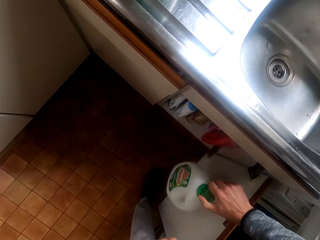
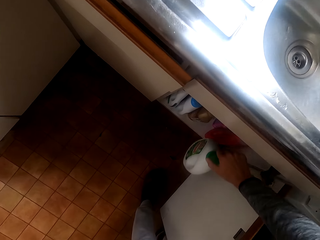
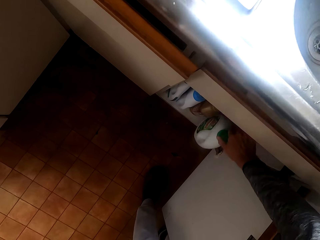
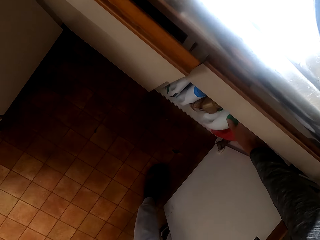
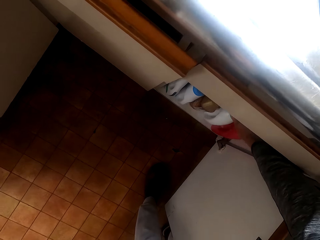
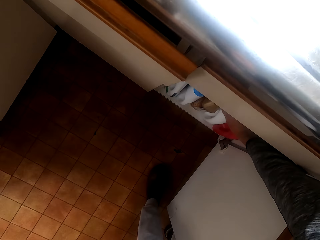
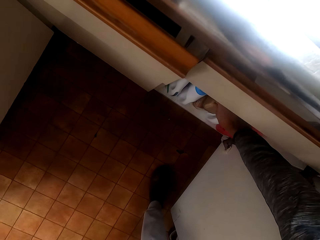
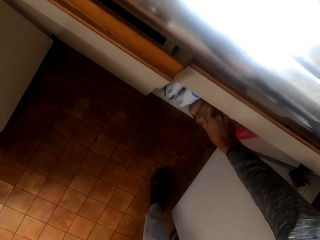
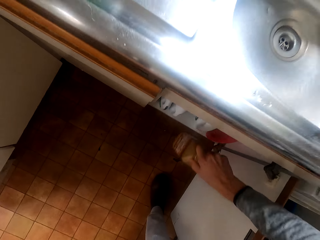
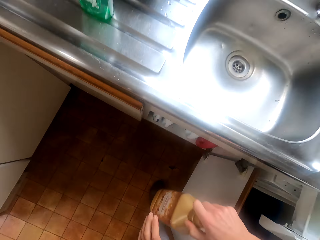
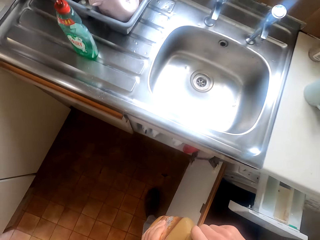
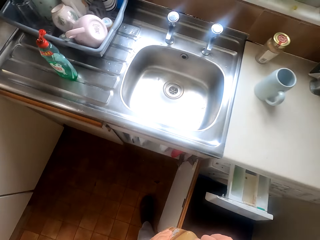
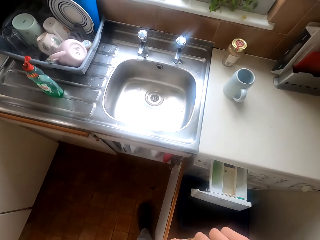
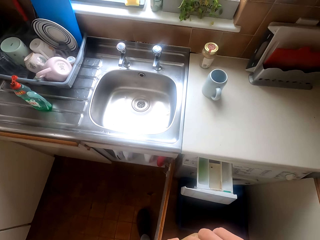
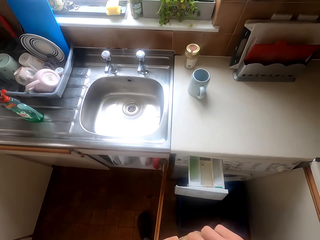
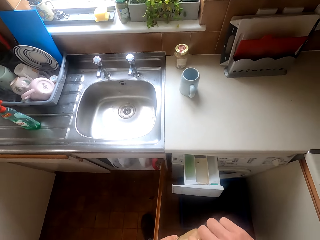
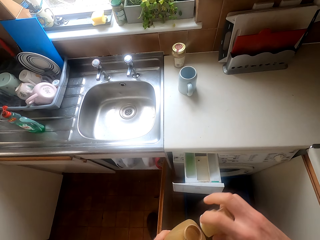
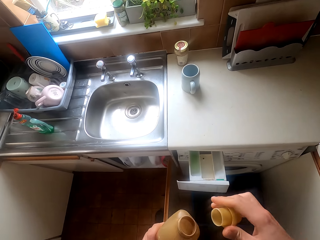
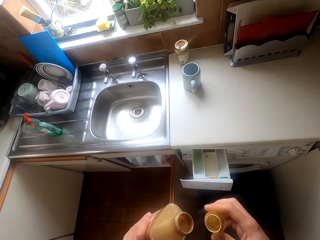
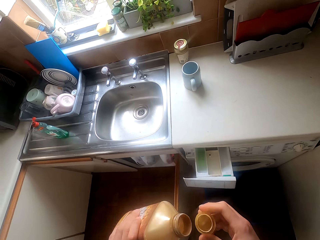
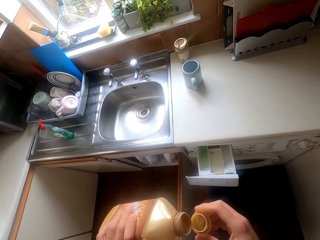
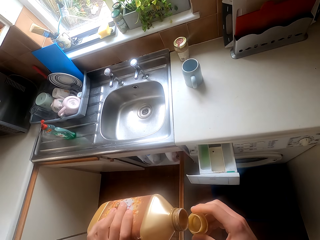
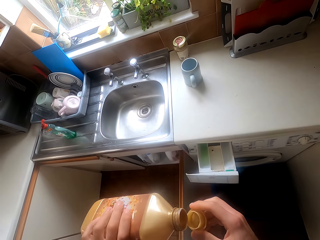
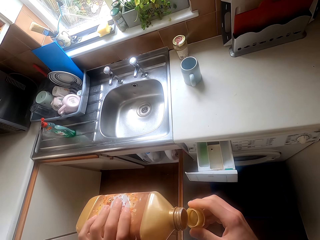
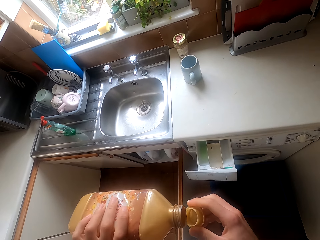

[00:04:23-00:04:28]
The camera wearer puts the detergent bottle in the cabinet. They pick the detergent bottle from the cabinet.

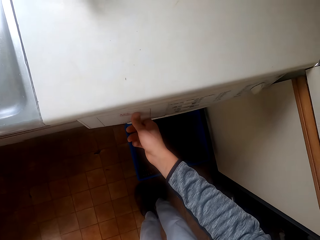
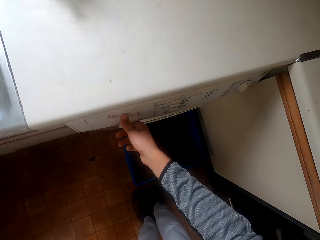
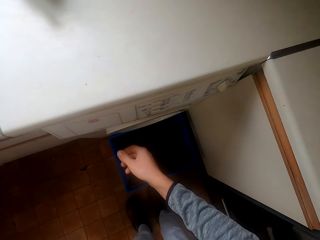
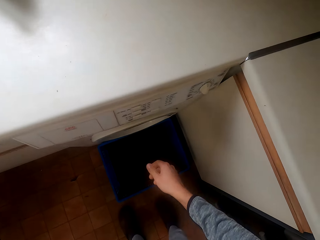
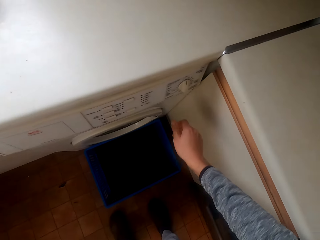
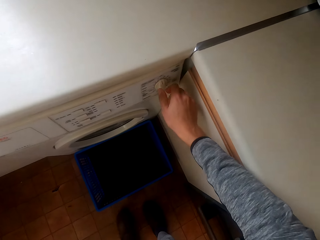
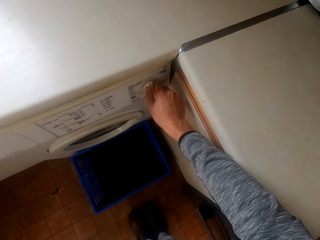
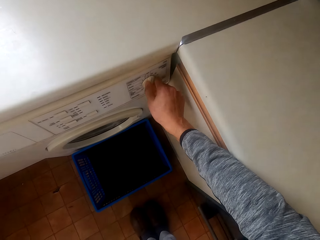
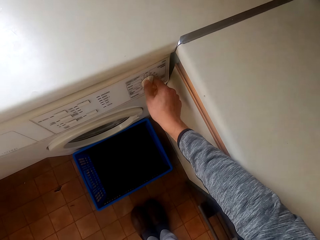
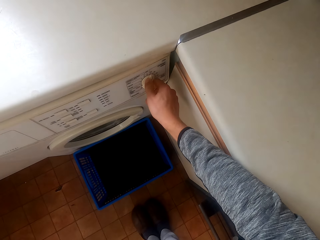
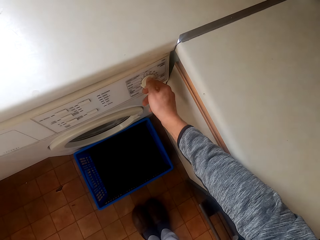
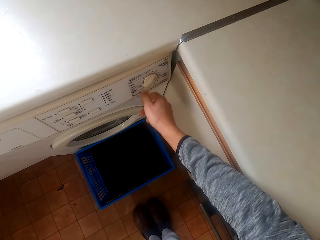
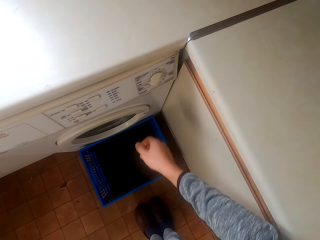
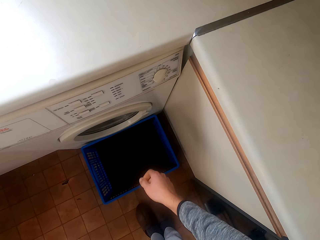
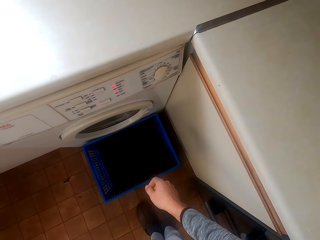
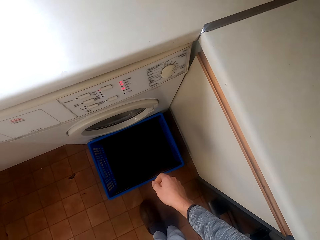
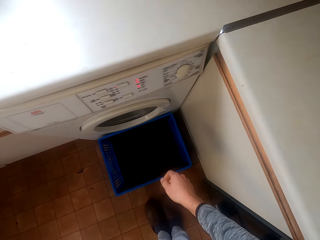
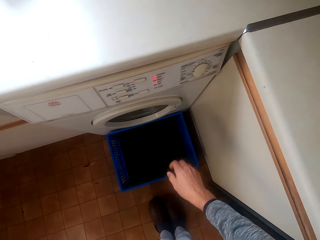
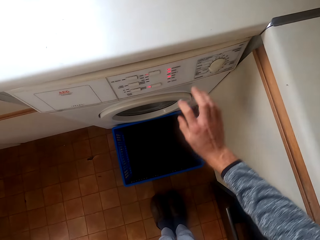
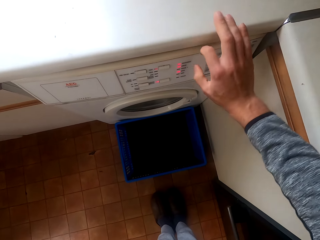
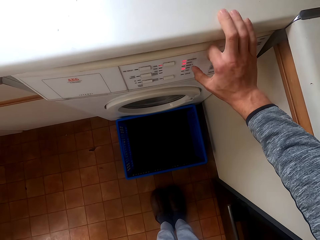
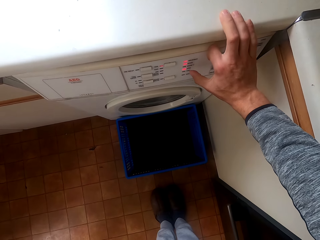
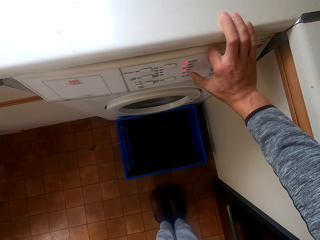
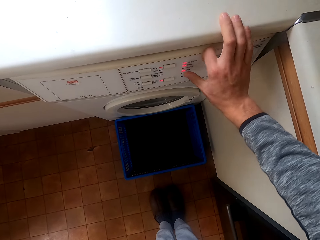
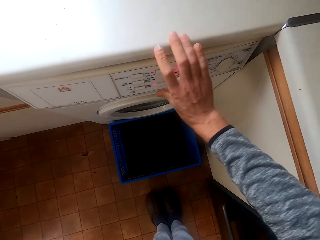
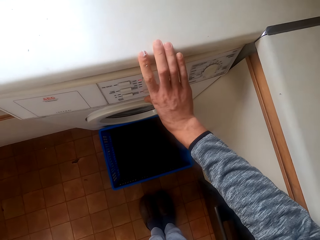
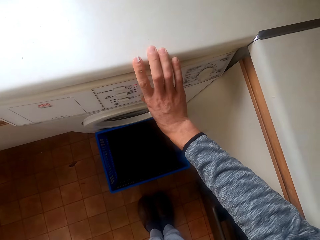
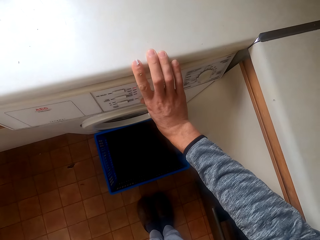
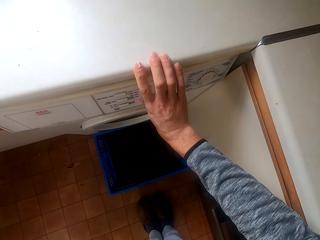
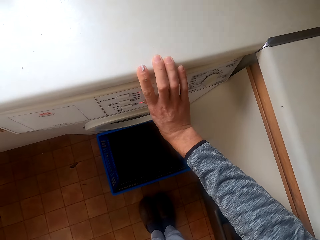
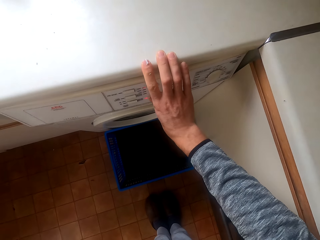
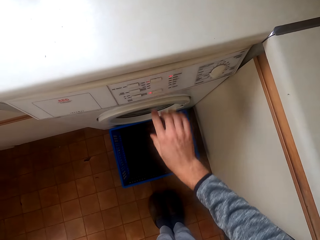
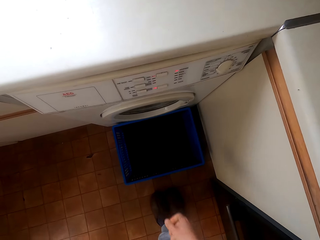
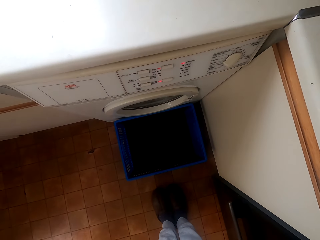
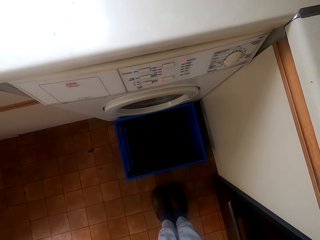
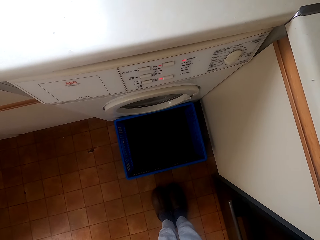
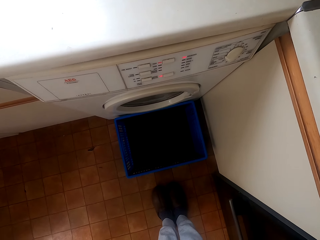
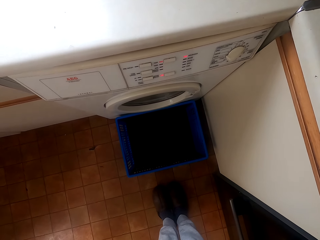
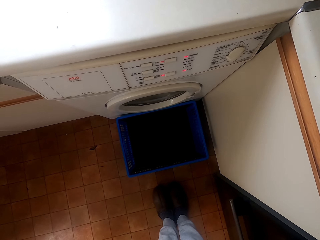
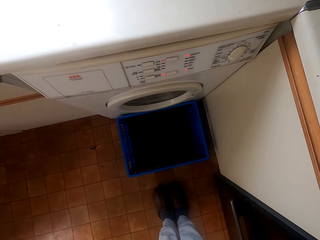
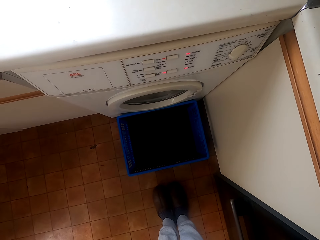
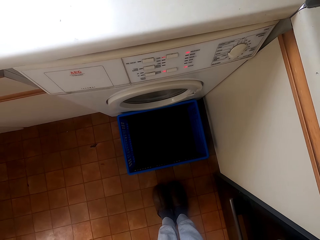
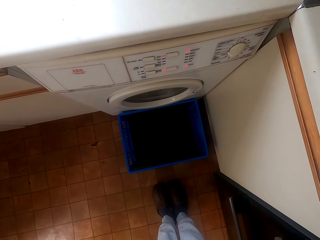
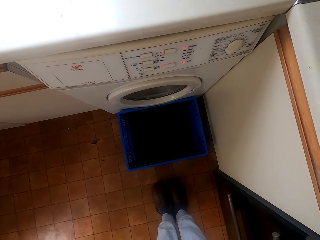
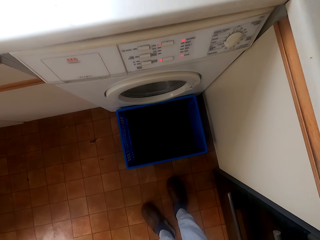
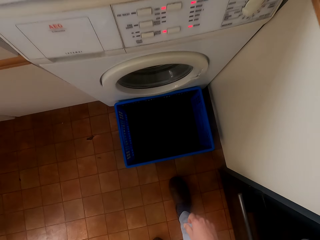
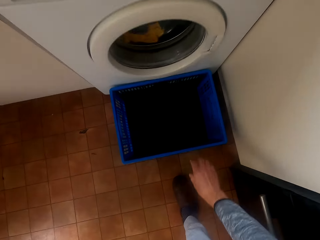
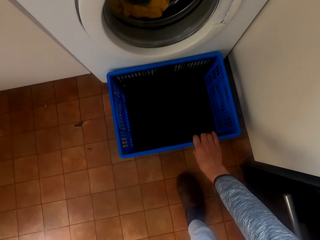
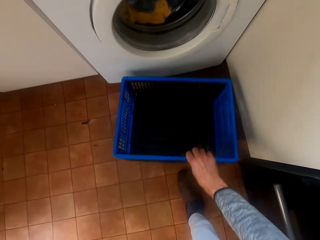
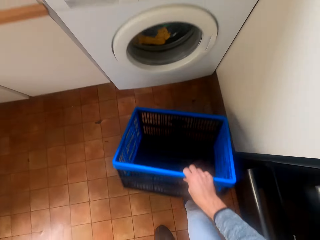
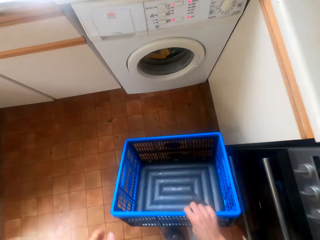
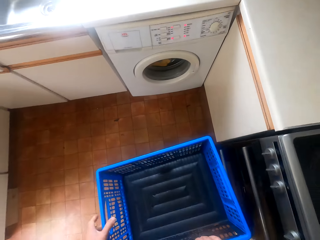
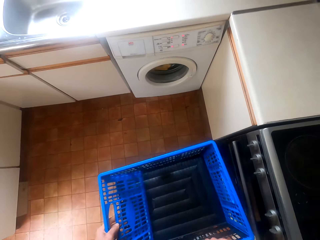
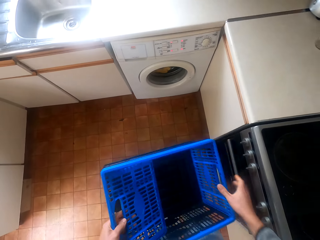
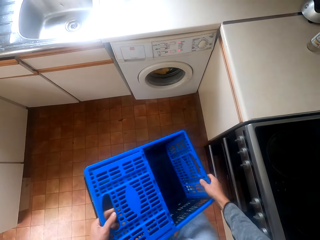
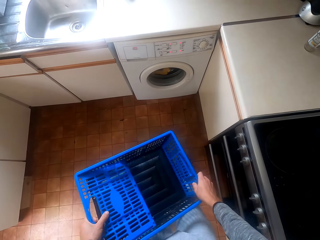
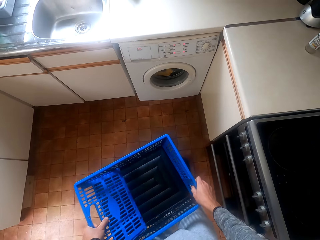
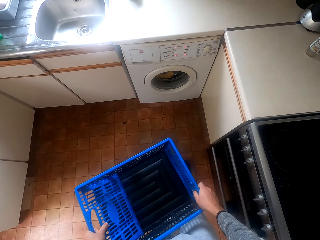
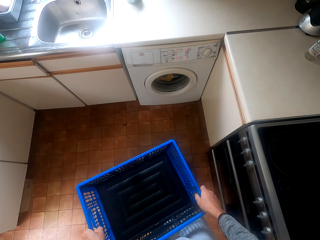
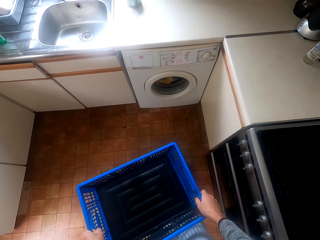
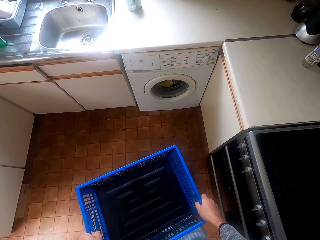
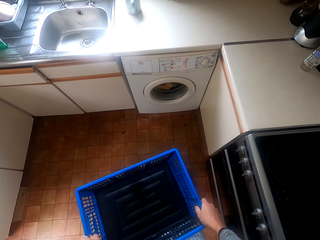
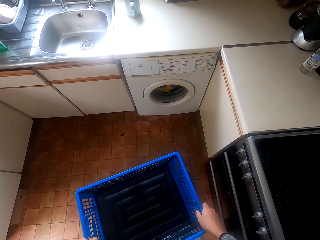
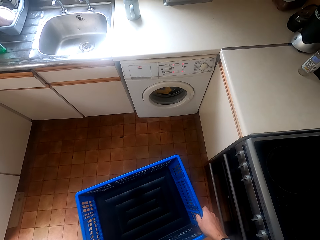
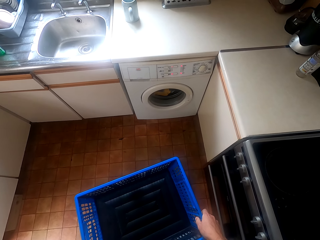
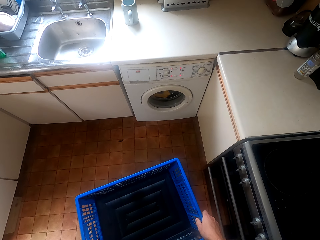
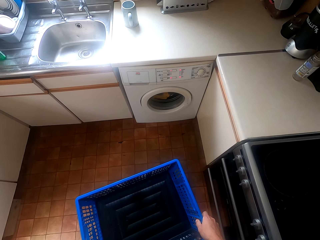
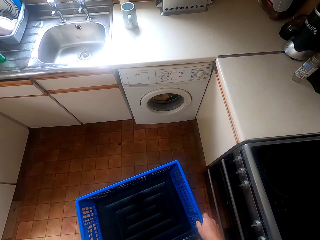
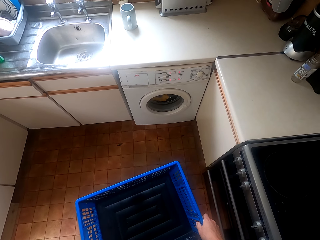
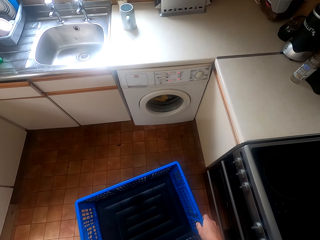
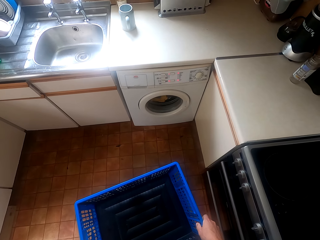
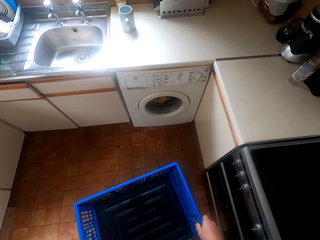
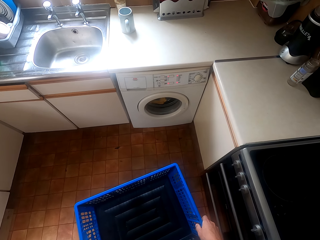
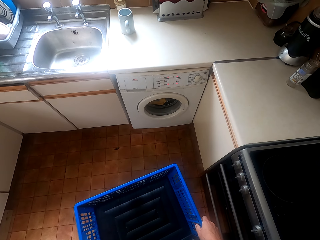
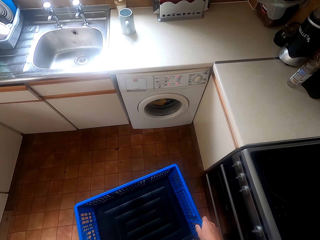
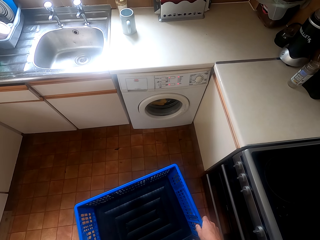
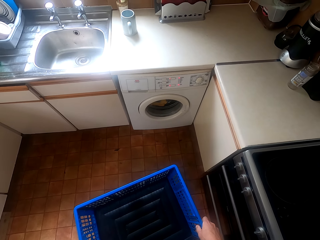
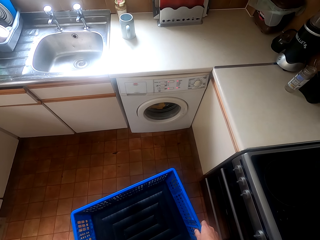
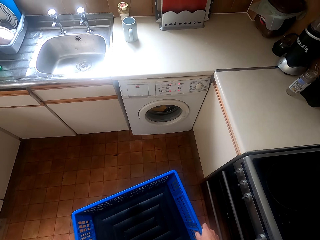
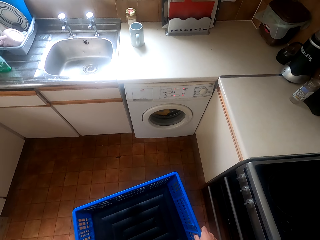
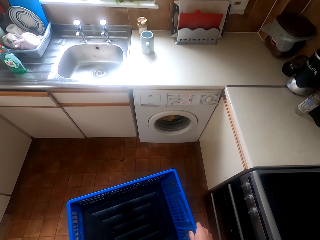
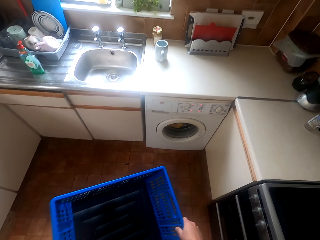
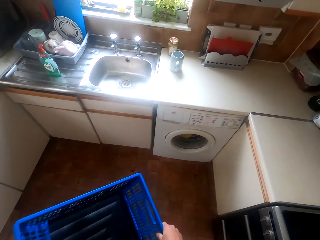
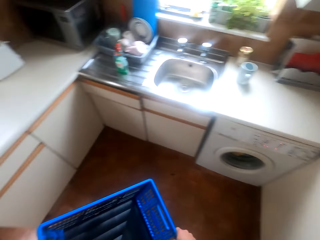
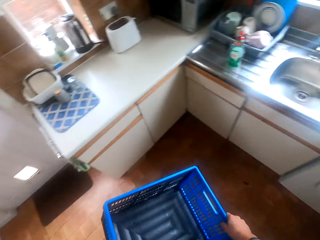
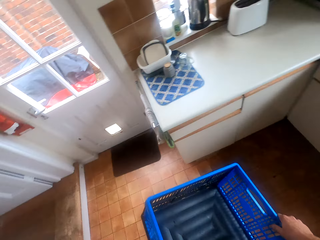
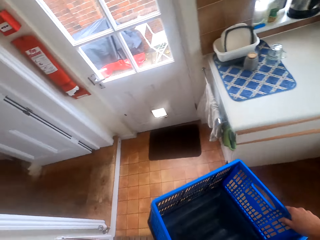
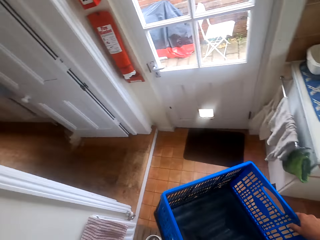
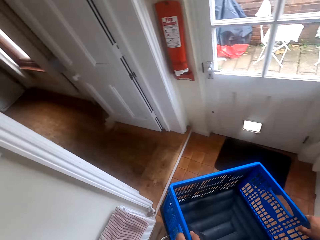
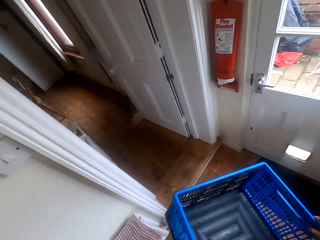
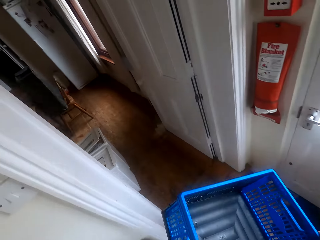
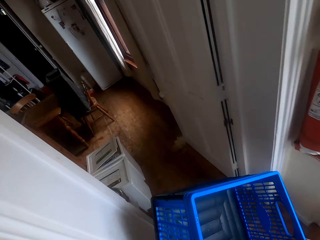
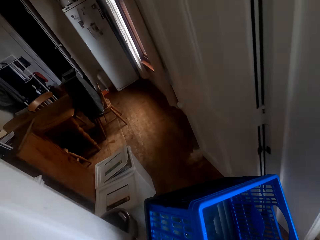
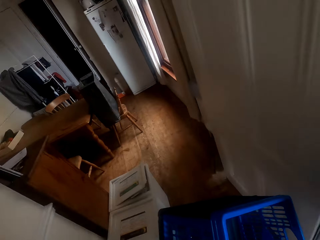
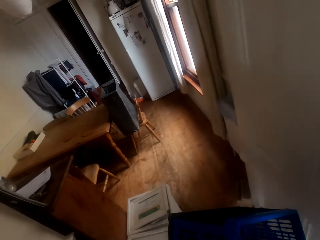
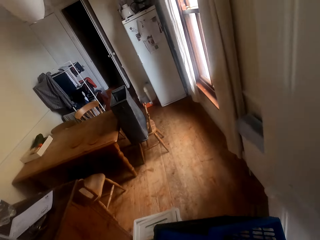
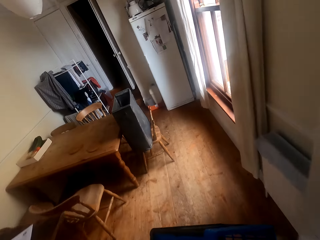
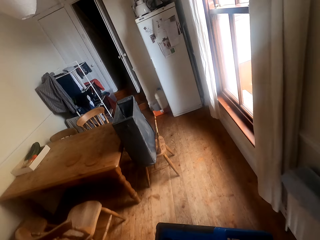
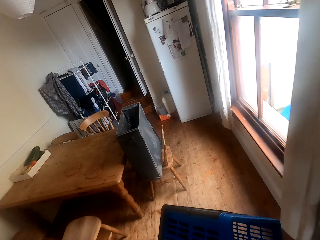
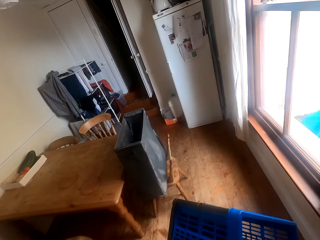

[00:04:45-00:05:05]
The camera wearer operates the washing machine. They pick a laundry basket from the floor. They stare at the washing machine. They walk around the house.
